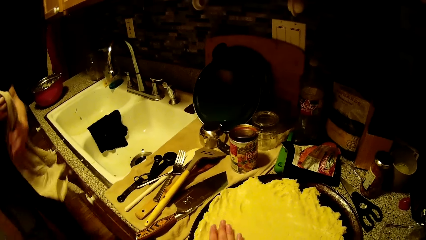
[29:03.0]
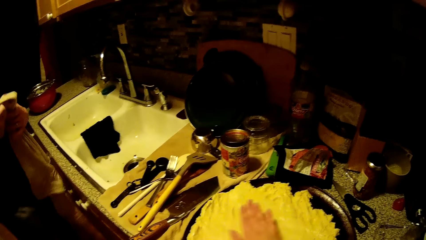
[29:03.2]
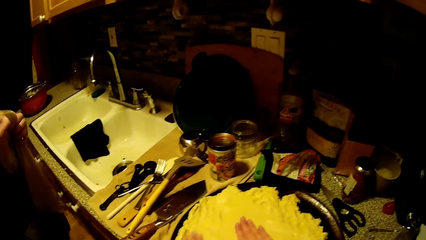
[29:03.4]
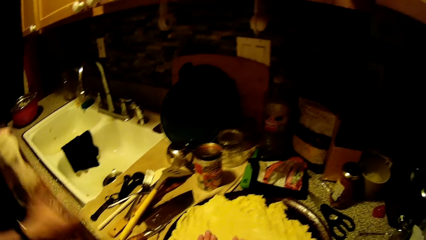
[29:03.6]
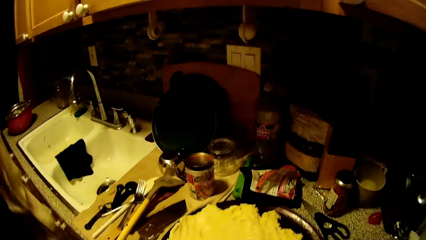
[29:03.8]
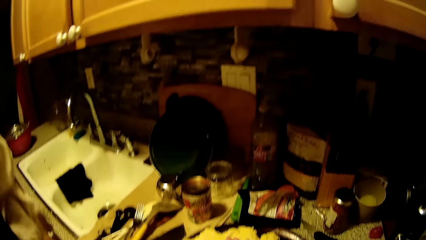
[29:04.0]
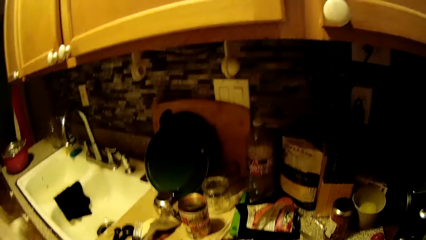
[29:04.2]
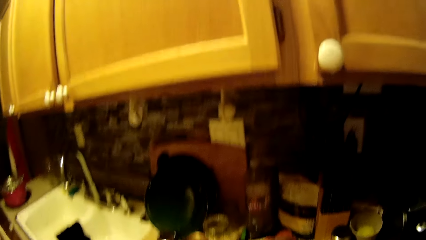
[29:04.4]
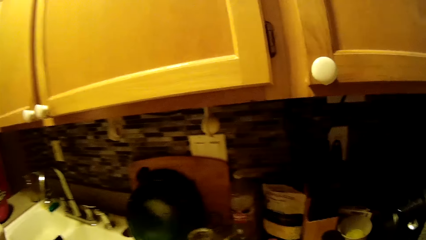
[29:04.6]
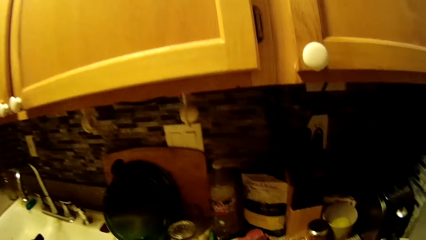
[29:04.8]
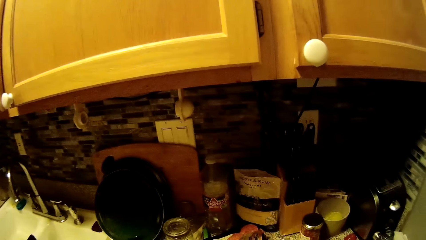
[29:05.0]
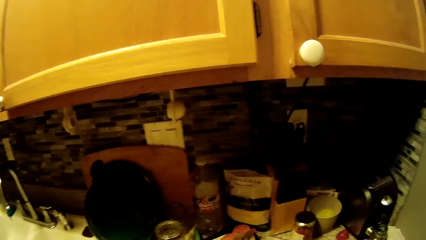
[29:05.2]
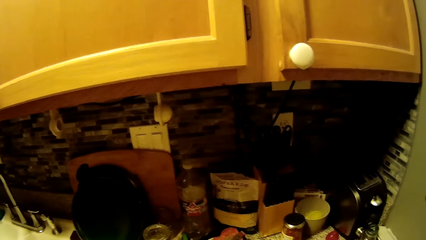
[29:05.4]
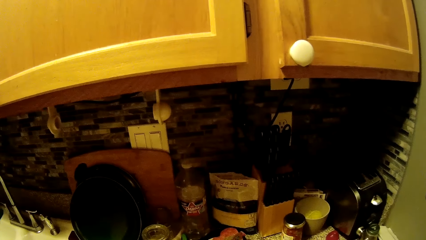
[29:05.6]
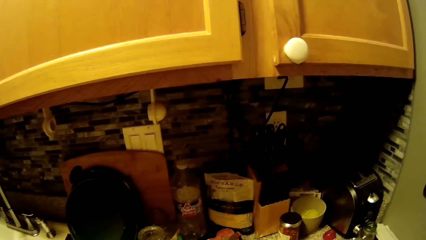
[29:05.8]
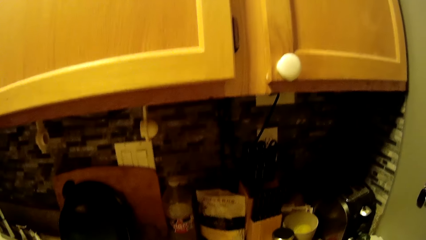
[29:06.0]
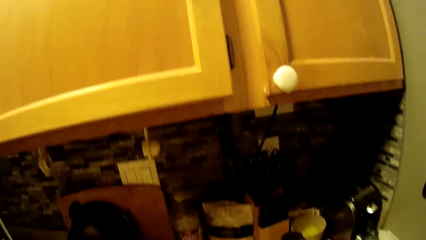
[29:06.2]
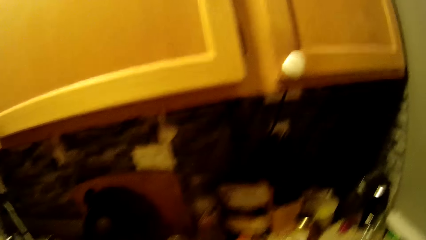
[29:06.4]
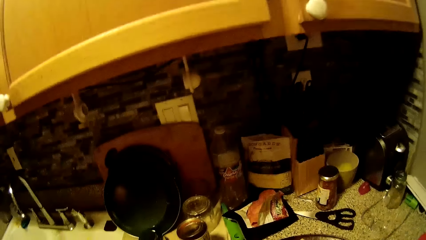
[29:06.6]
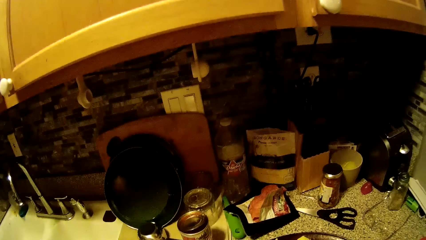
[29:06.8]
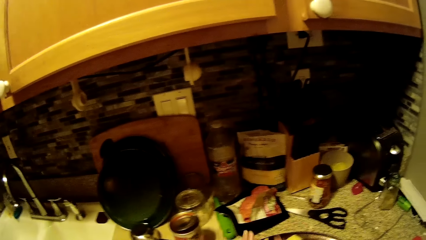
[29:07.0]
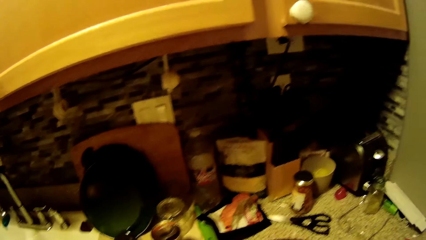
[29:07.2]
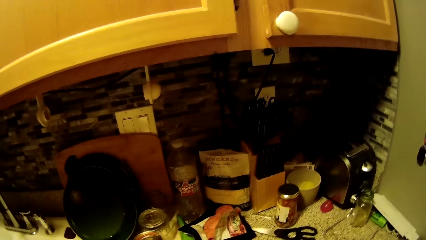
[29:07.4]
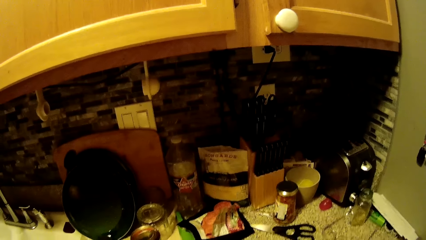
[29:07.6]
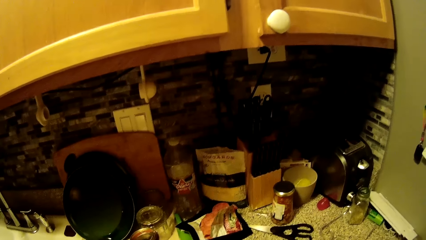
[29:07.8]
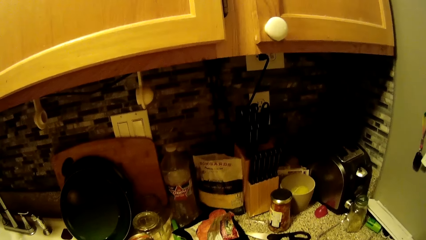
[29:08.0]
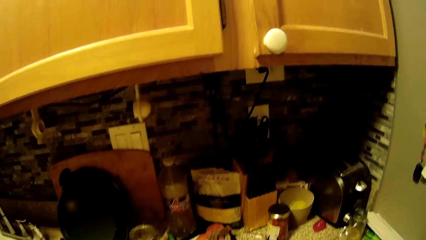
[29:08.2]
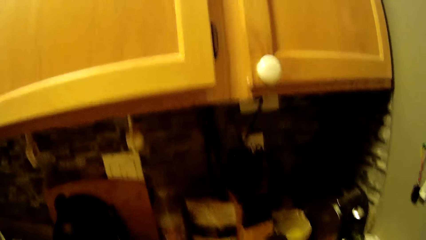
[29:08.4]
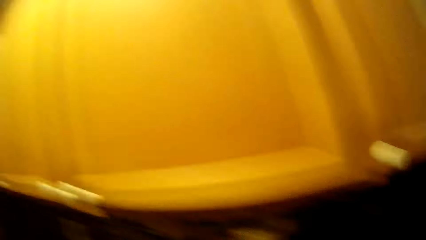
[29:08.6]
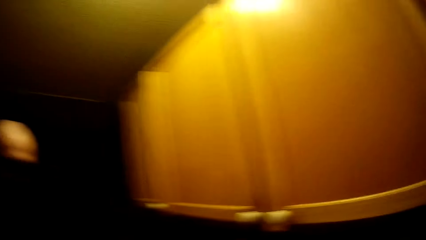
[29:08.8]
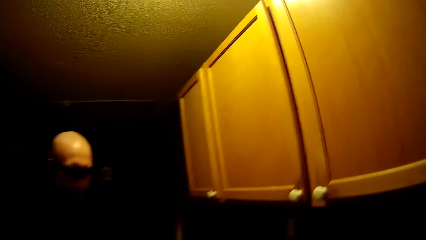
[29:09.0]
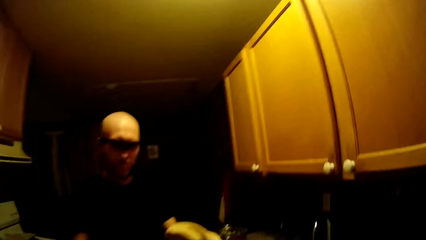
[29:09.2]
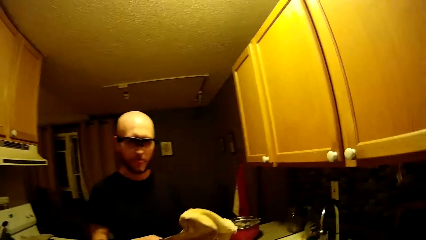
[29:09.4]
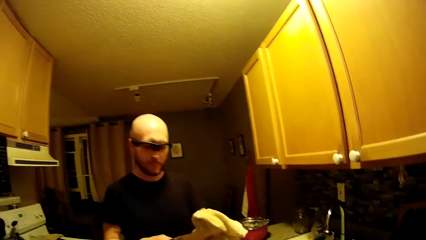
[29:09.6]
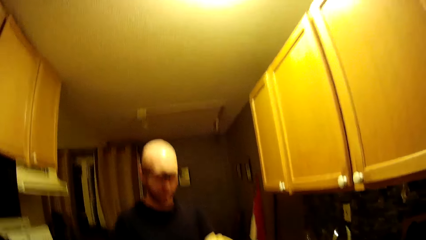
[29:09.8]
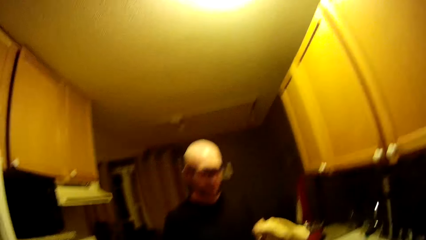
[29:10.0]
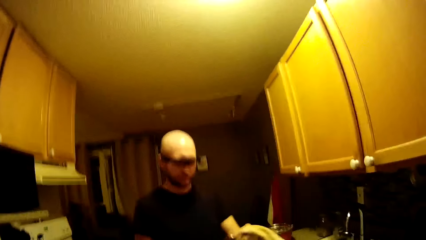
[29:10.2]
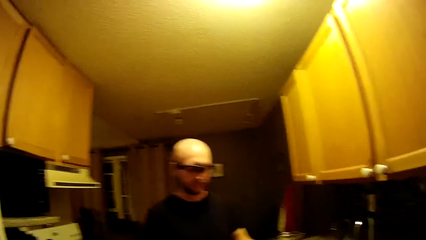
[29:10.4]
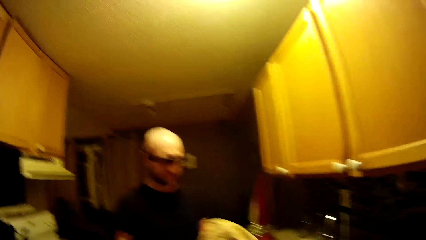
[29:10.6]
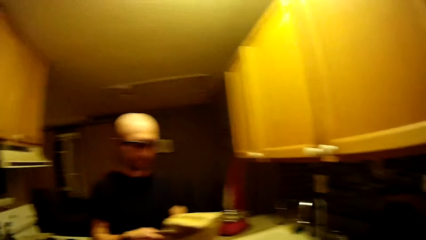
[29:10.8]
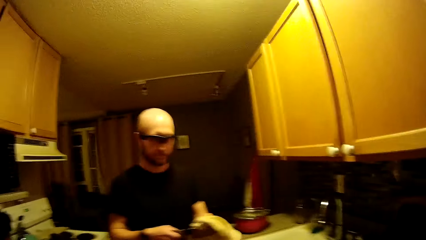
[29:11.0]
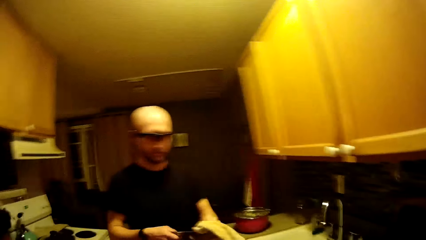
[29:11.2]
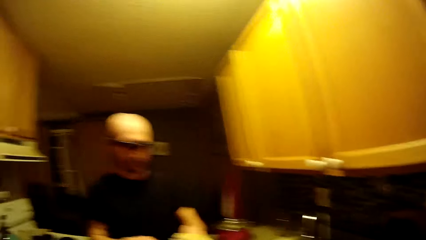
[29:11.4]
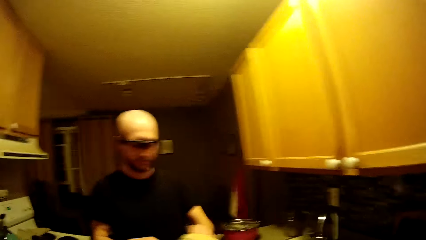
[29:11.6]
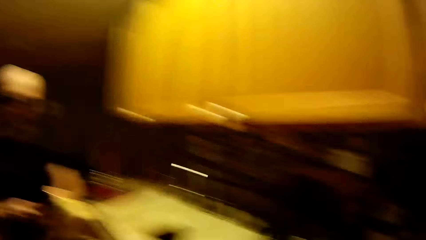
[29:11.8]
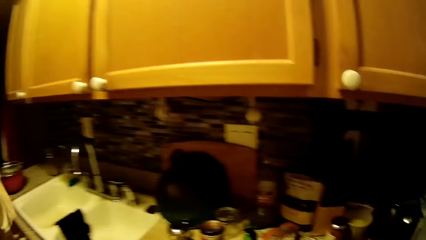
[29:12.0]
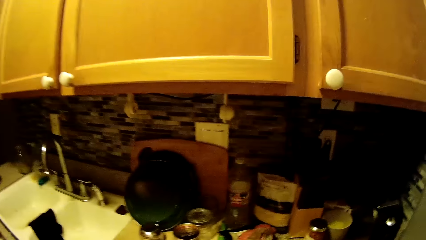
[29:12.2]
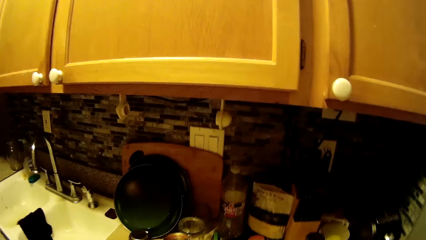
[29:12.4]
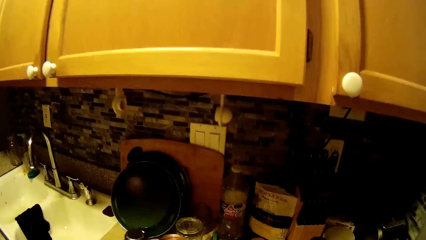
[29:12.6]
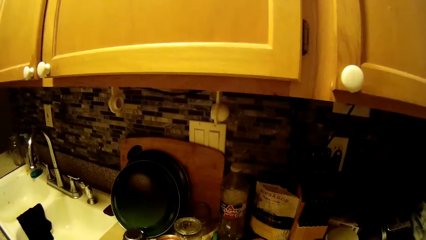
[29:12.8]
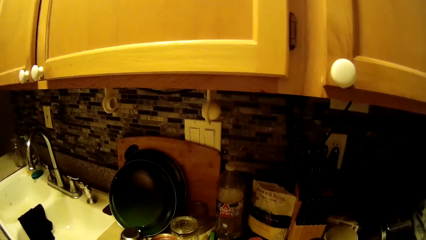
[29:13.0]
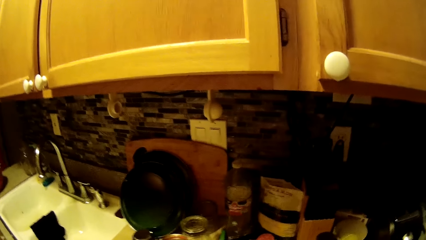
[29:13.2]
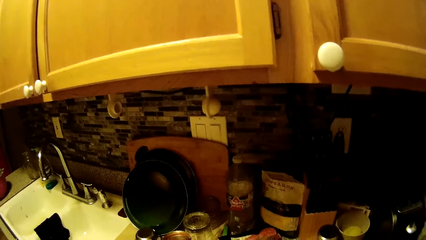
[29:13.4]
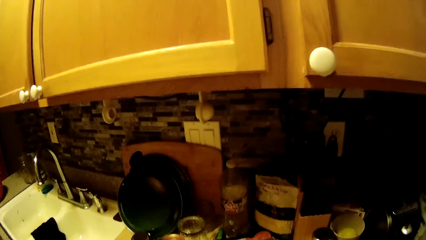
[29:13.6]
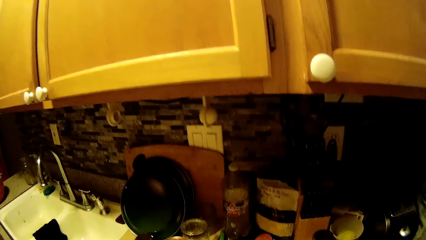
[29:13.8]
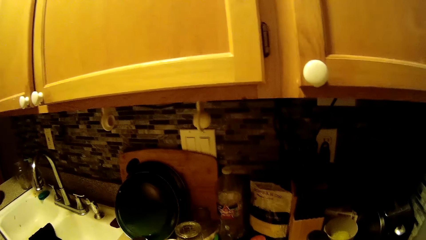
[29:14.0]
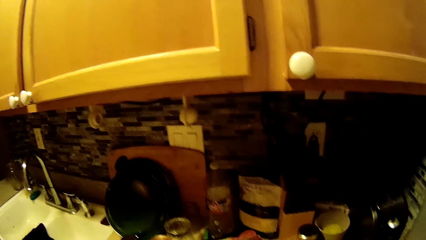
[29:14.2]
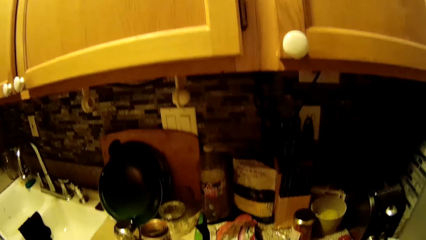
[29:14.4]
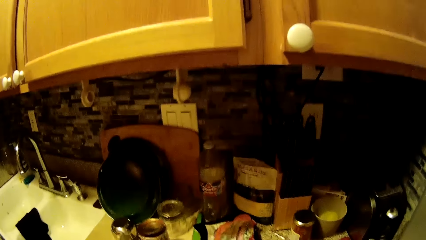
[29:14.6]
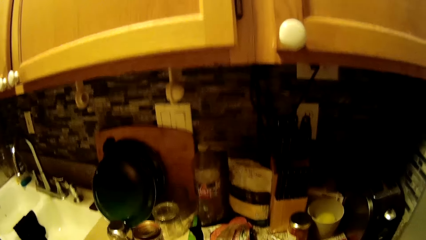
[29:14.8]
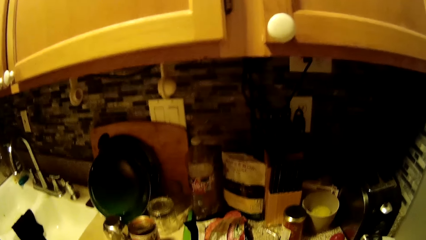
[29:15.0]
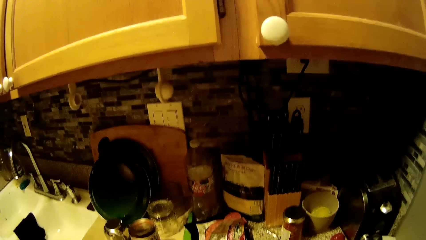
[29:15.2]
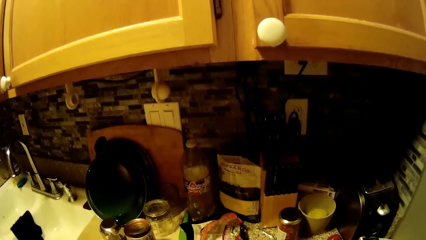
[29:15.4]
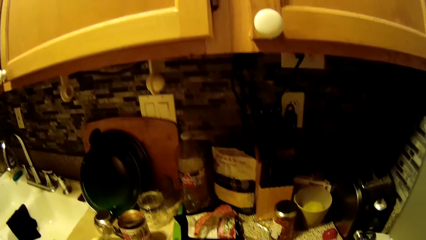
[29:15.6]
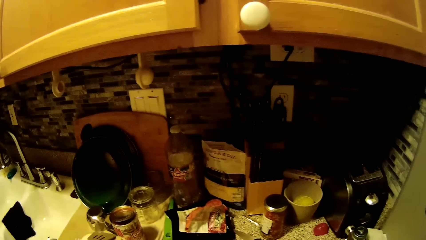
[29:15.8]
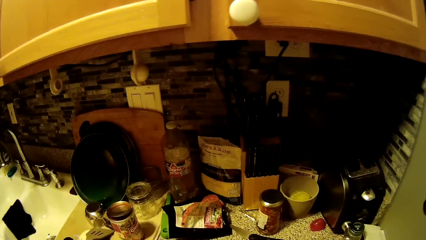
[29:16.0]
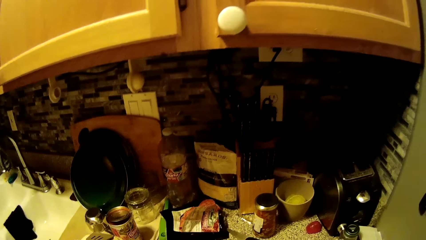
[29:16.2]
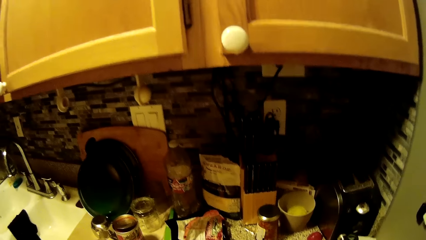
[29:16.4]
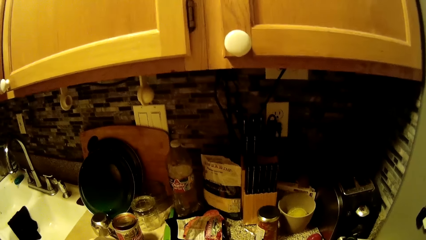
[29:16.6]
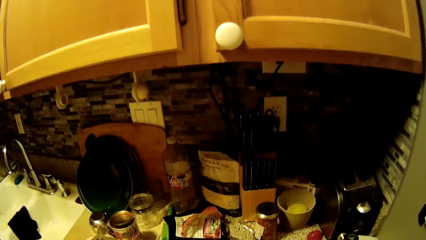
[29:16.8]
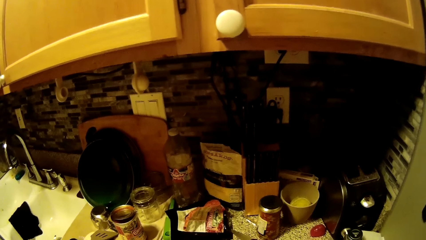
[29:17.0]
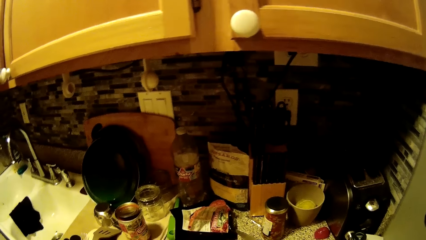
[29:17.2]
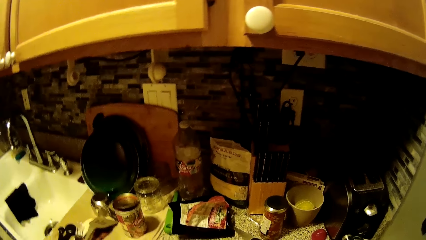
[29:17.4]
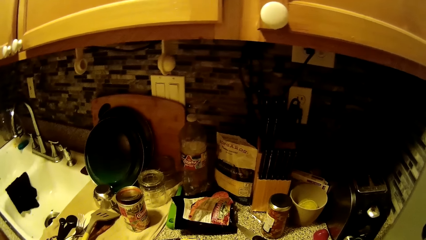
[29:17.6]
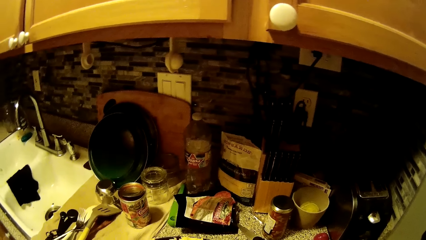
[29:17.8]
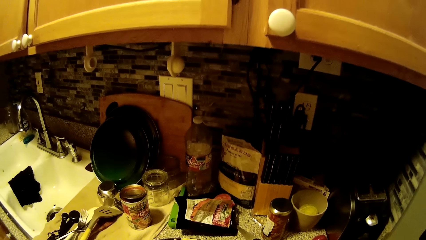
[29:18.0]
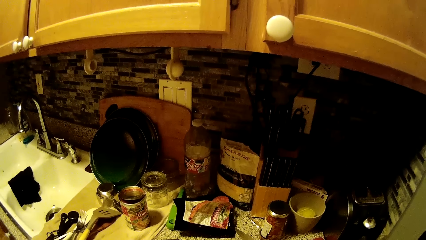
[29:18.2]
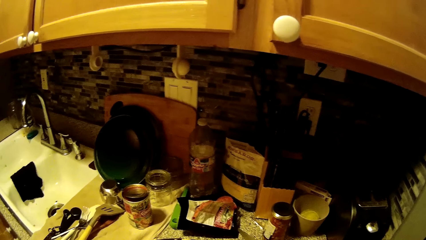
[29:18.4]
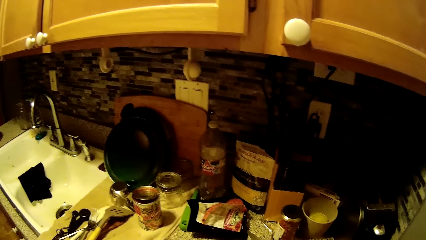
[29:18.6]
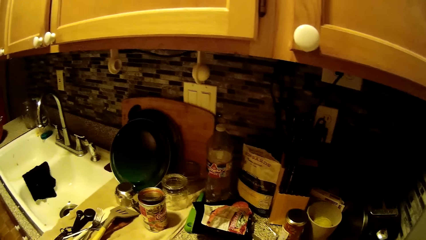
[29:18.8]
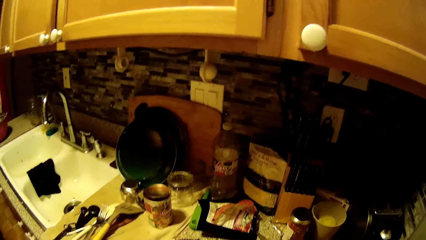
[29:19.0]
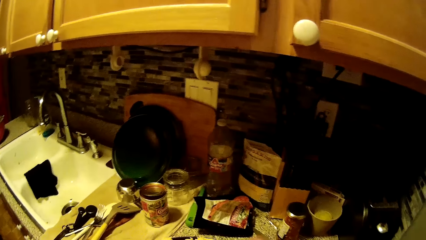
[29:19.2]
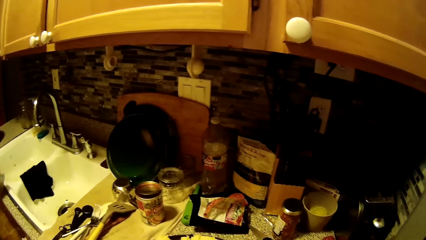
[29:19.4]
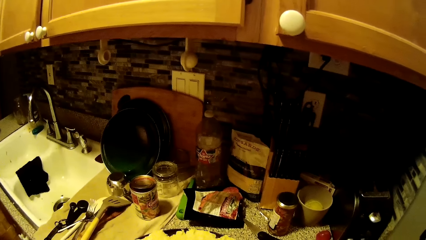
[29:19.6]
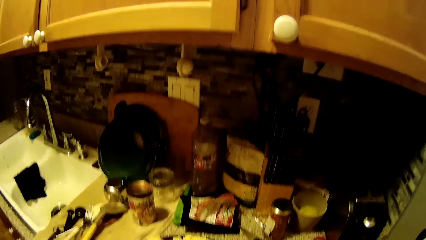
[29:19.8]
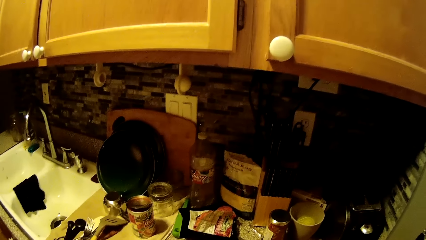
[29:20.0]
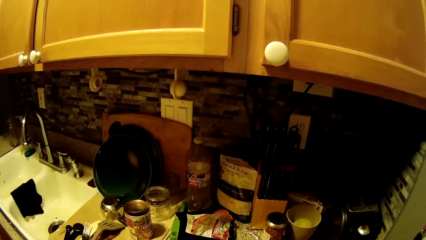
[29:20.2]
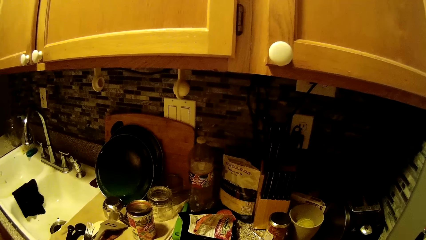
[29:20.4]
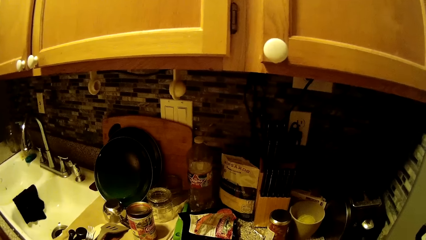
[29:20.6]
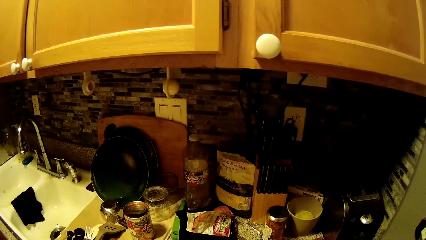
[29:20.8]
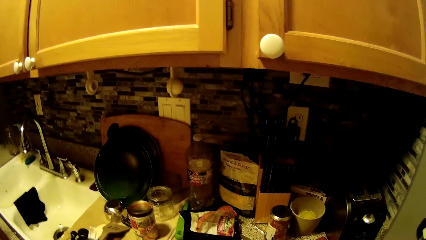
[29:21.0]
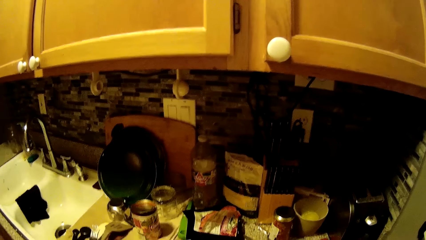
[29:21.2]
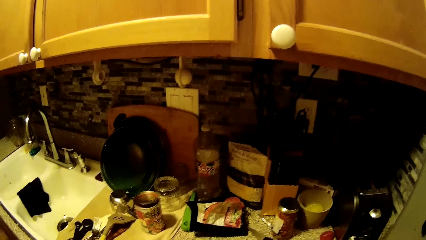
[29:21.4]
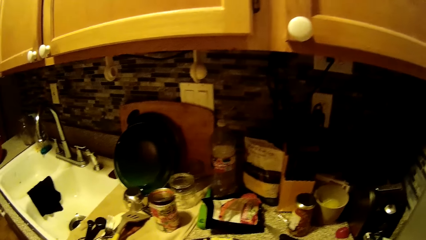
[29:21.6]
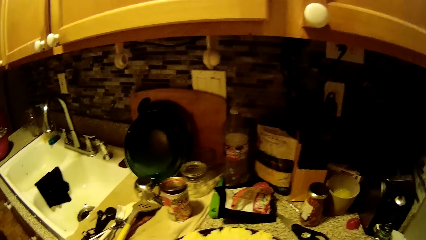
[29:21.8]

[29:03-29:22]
The man puts the towel in his right hand. The man converses with the camera wearer. The man cleans his hands with the towel. The camera wearer smoothens the dough in the pan with both hands. The man cleans a knife in his right hand with the towel. The camera wearer converses with the man.
